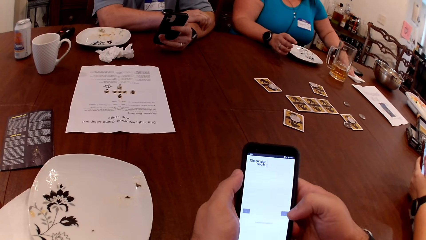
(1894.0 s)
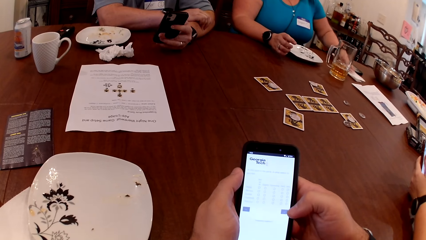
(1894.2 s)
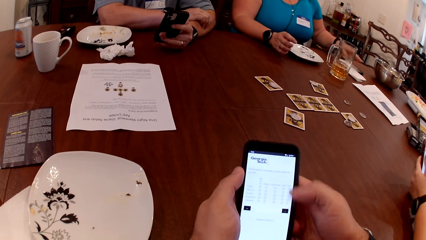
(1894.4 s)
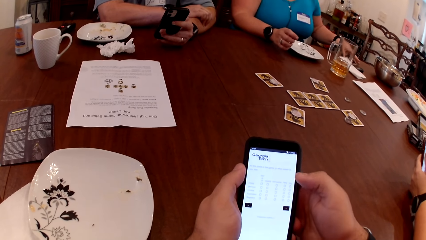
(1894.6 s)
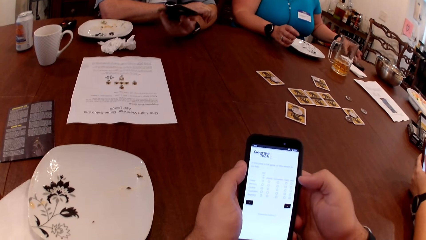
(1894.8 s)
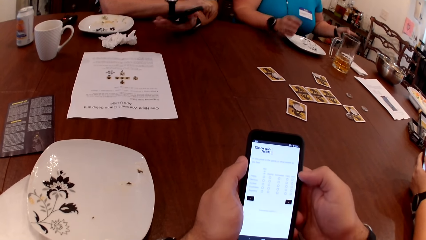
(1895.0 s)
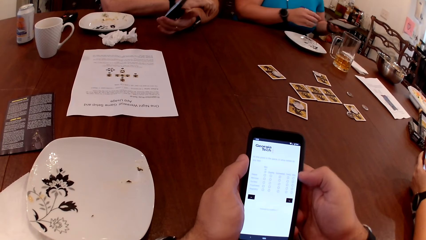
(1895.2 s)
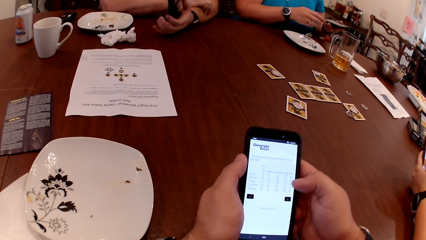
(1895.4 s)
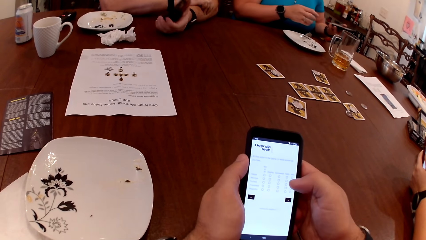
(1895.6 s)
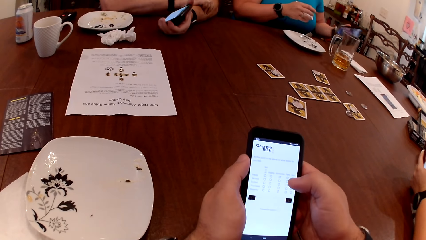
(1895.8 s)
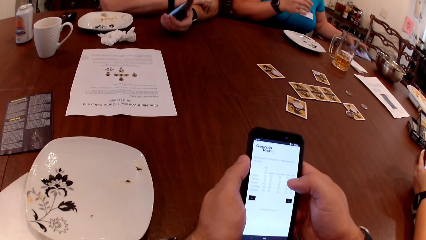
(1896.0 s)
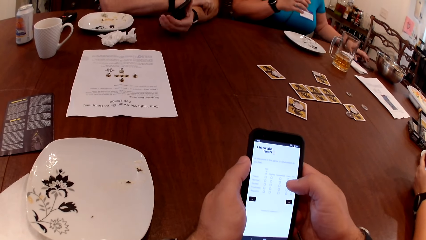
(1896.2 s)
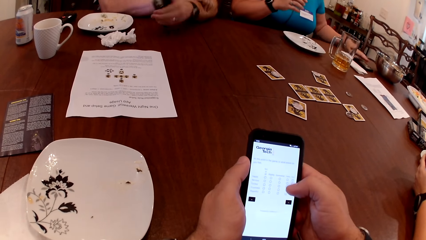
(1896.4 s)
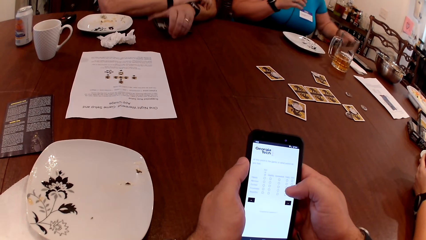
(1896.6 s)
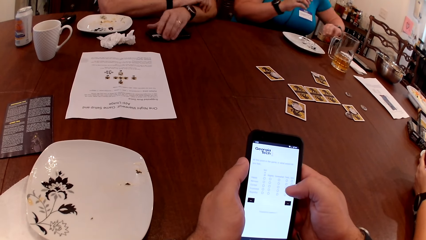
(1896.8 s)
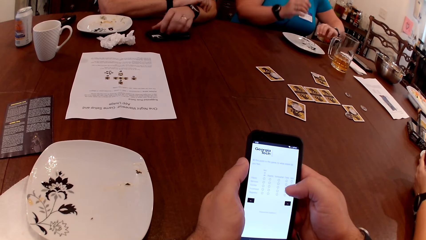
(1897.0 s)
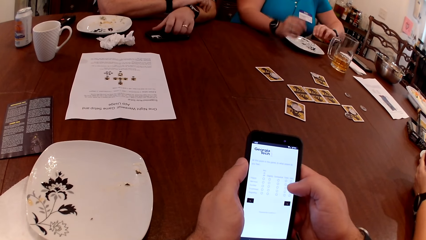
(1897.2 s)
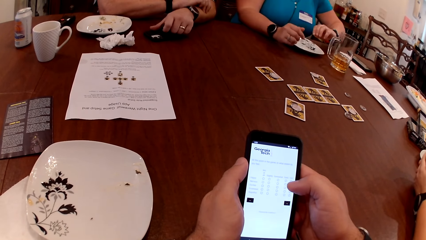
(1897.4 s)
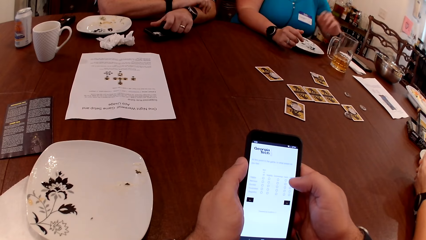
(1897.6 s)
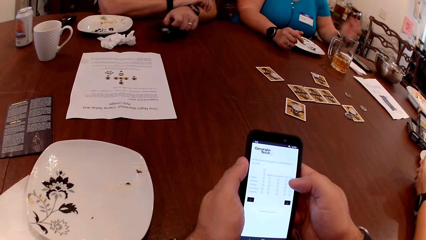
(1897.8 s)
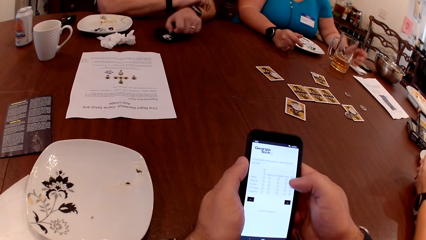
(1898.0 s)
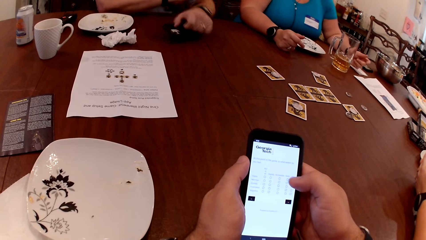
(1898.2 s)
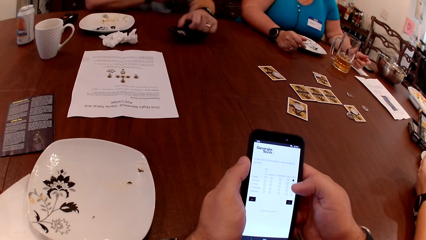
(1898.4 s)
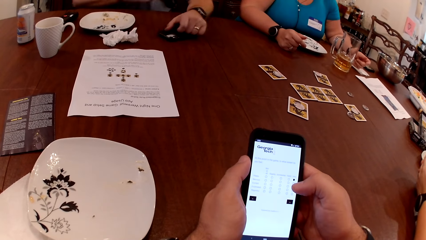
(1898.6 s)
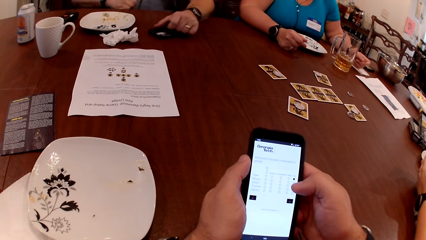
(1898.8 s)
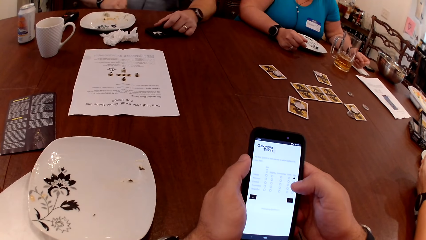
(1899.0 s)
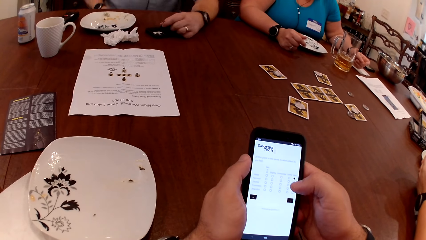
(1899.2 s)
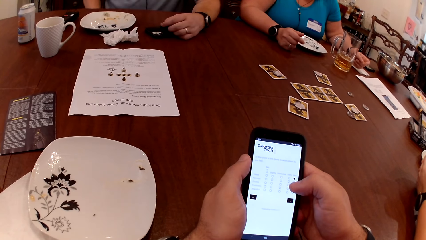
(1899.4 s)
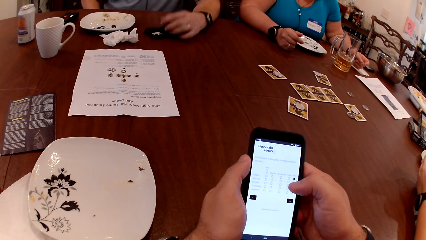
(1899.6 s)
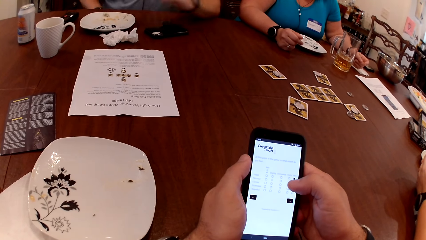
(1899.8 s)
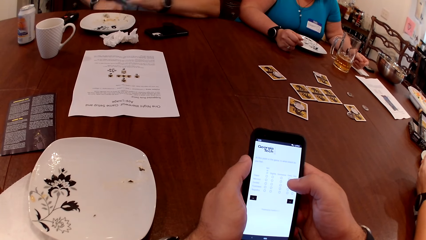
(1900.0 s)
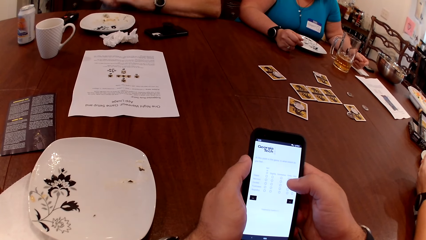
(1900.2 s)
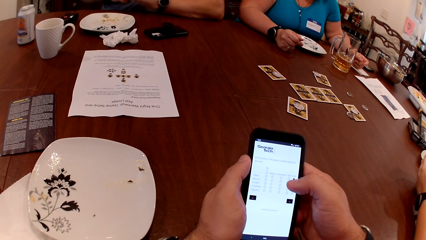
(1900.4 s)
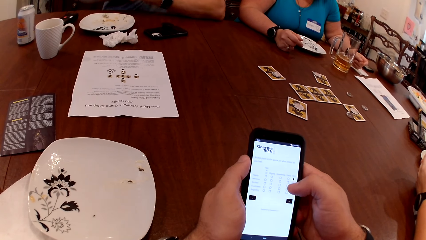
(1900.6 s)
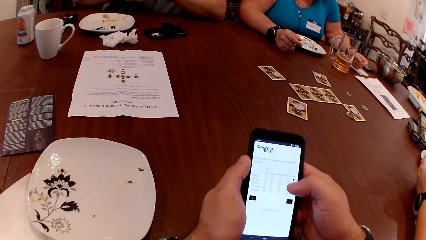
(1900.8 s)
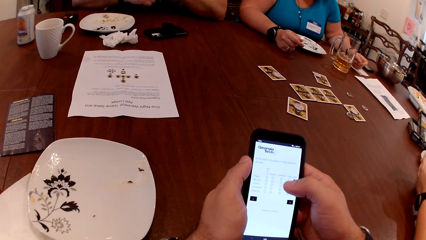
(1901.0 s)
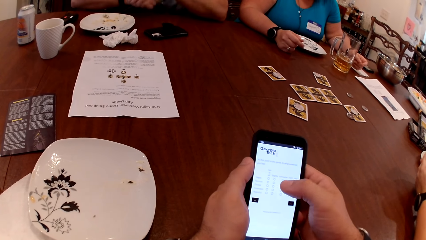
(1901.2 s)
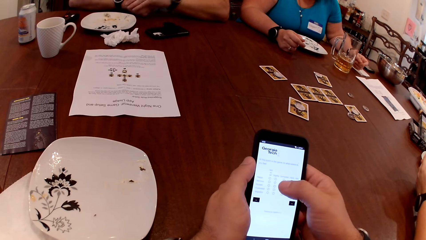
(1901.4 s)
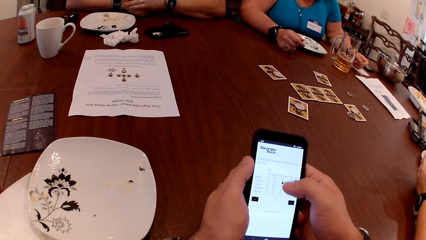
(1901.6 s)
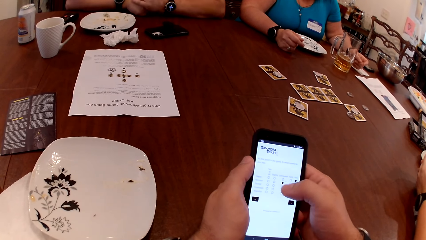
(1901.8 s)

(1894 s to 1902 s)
The woman wipes her left hand on the serviette on the table. The woman picks up the phone on the table with her left hand and drops the phone on the table. The man drops the phone on the table.

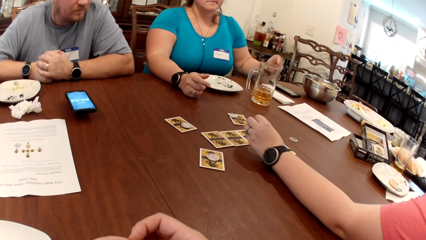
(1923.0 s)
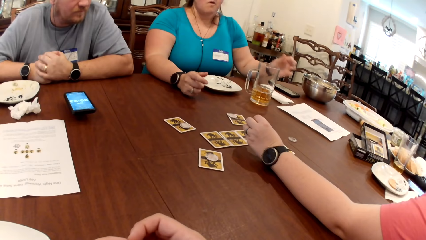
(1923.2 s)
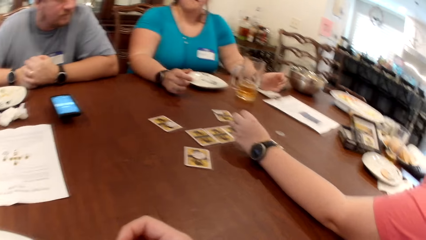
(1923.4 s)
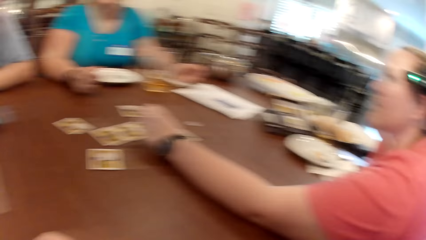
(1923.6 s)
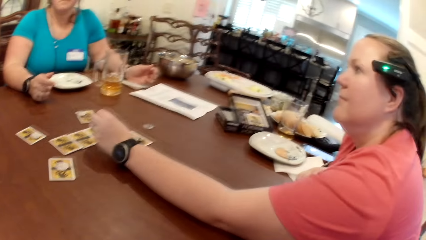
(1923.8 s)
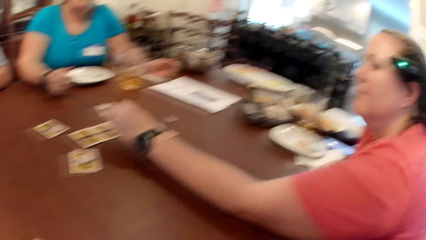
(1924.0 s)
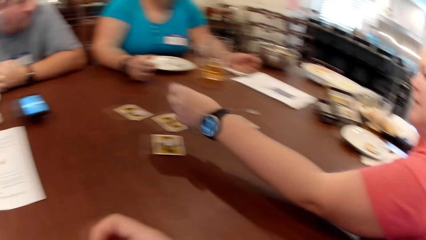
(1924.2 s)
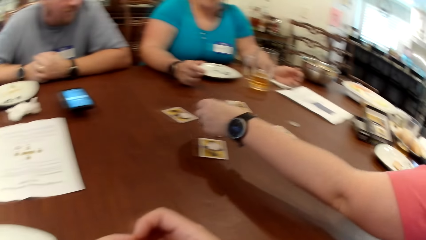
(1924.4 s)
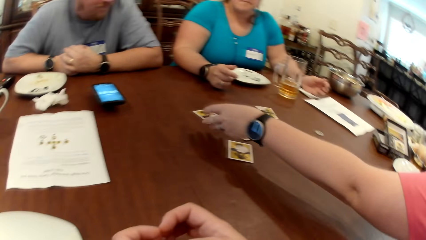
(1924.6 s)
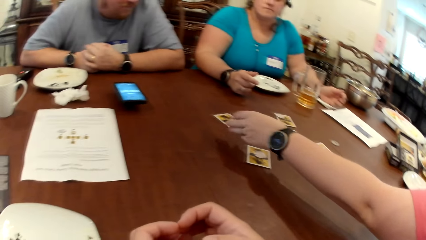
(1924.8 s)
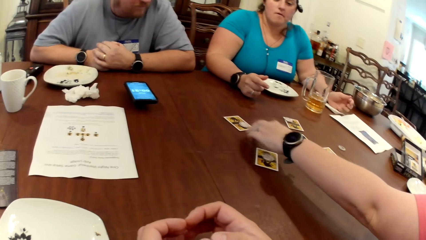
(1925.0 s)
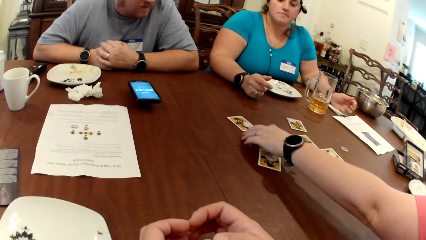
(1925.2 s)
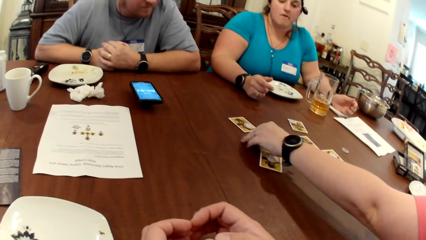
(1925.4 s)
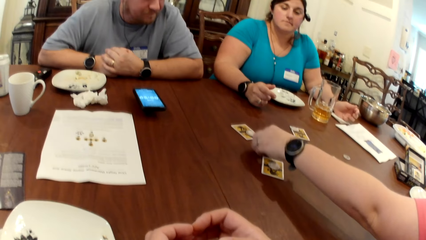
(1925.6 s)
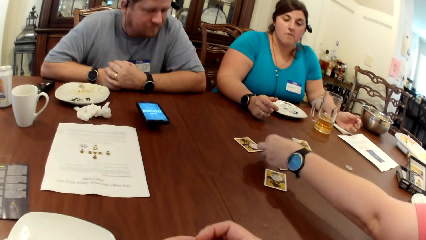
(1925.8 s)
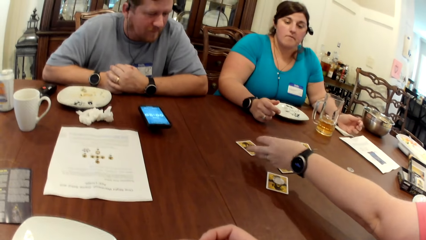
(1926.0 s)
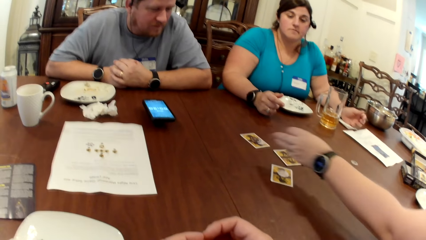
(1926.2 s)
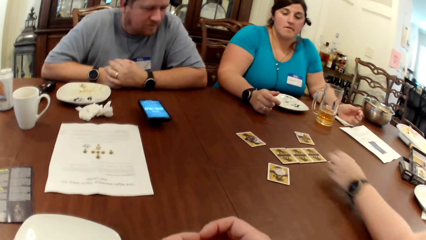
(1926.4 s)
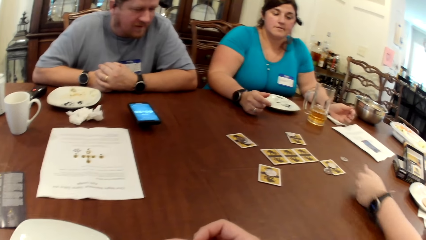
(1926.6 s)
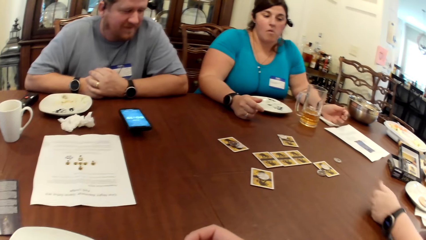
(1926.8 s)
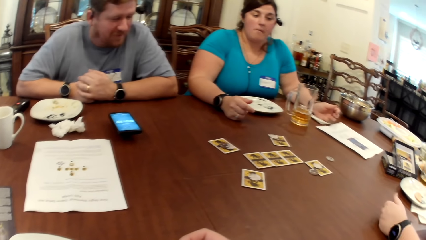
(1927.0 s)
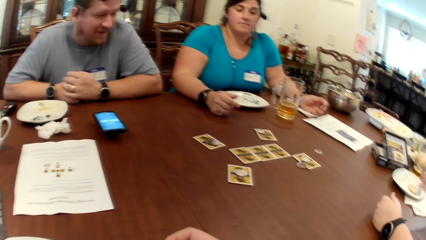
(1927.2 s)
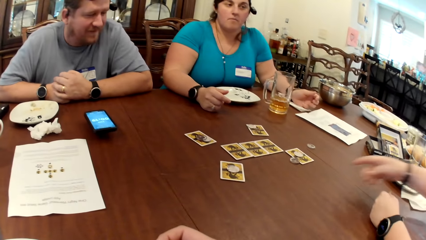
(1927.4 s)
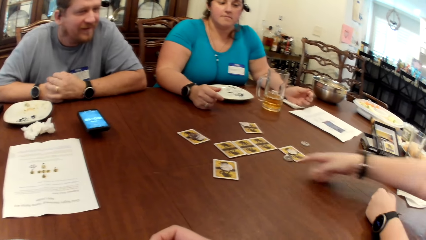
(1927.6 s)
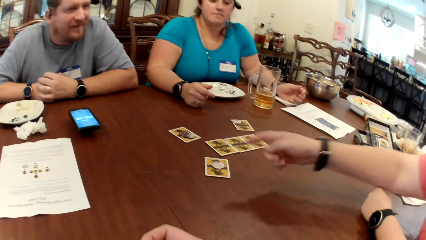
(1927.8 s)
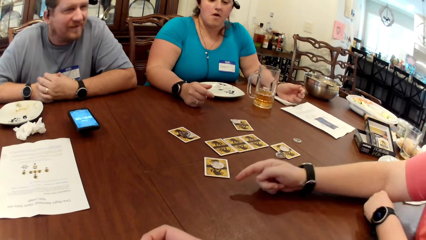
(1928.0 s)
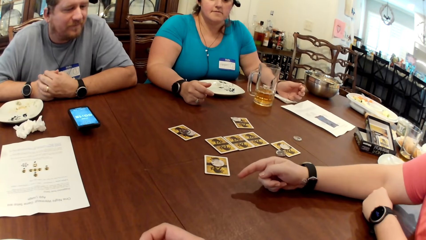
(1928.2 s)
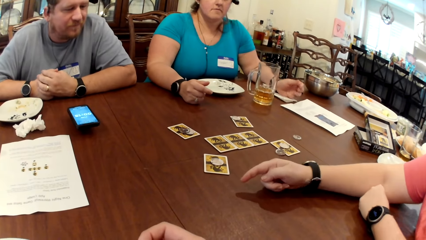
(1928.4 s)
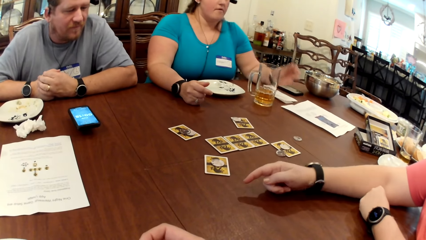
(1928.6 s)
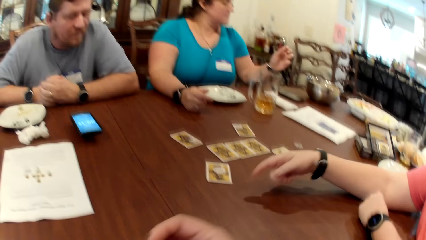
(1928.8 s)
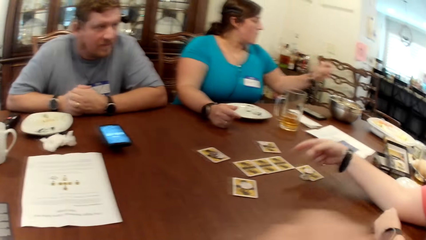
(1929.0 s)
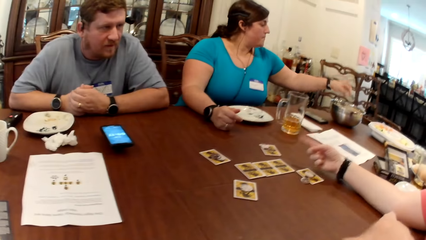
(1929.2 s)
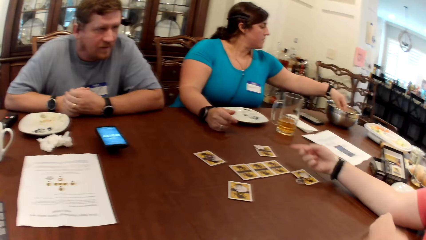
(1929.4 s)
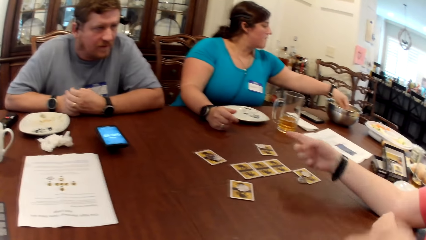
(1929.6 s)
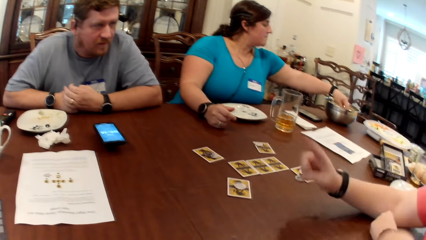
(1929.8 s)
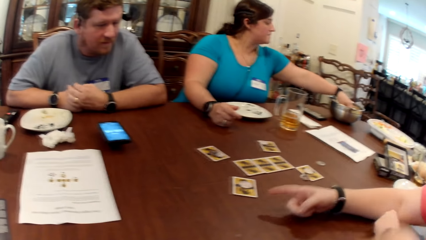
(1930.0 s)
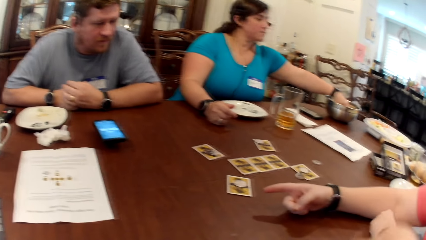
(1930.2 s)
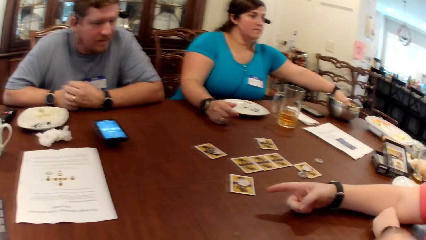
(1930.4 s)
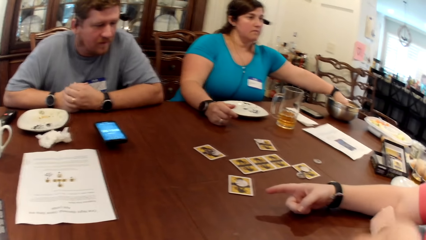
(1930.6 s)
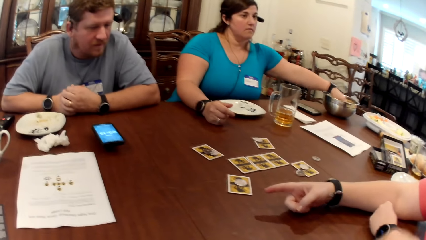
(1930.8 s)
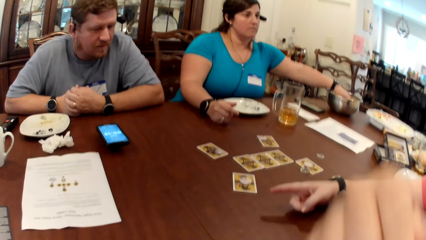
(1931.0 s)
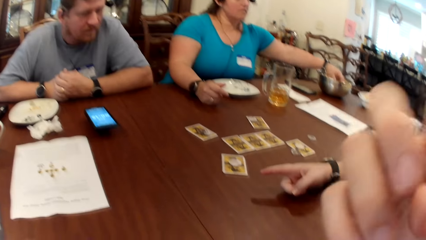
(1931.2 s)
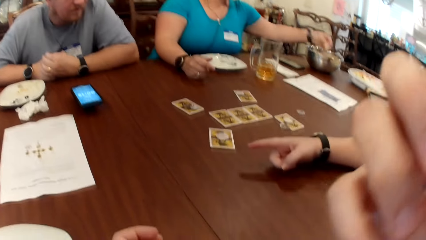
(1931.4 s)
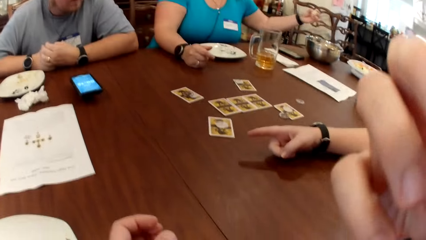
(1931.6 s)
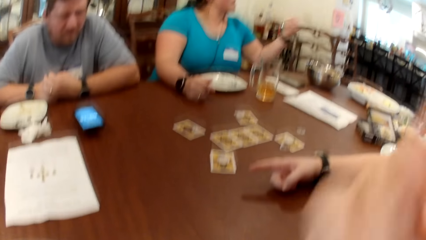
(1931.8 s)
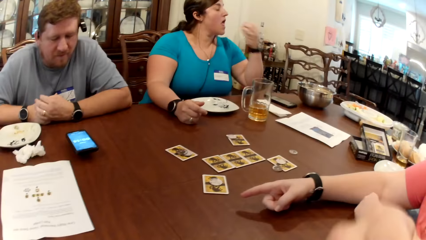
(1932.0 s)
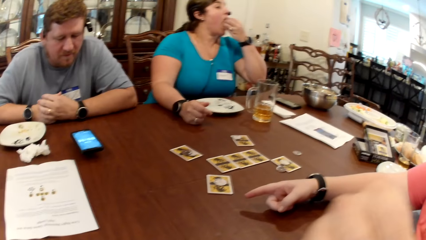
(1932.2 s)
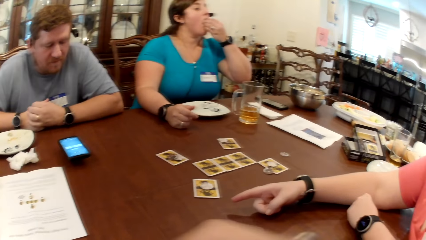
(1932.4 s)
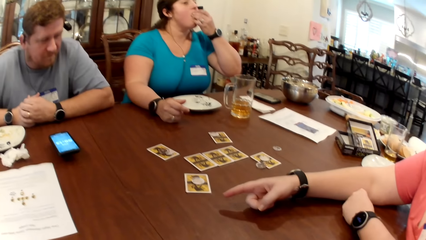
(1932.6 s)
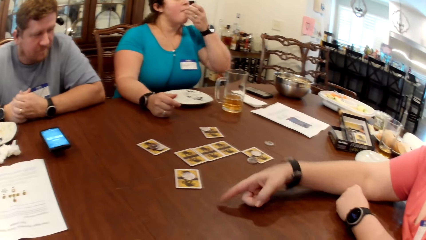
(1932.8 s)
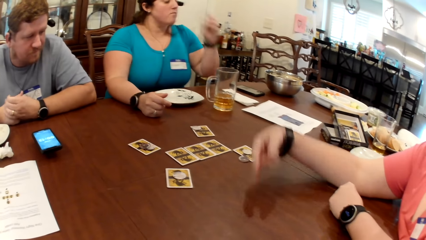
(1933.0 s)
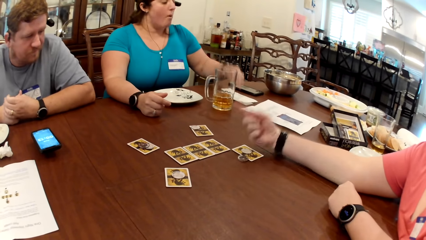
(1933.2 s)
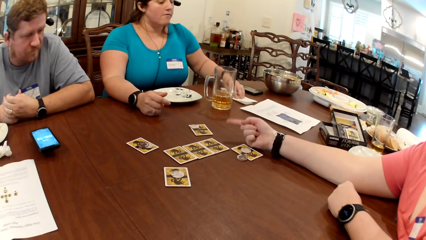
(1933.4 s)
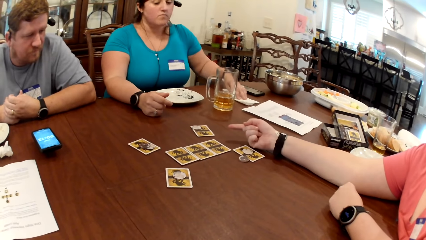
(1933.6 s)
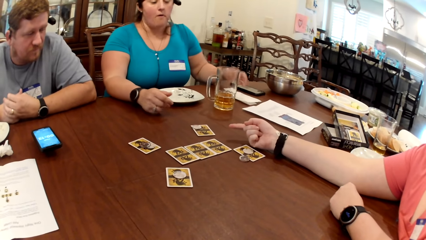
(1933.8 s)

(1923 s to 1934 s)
The woman places her left hand on the napkin. The woman picks up a popcorn from the bowl on the table. The camera wearer rubs the face. The woman eats the popcorn in her left hand. The woman touches the napkin with her left hand.
